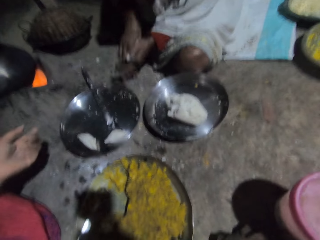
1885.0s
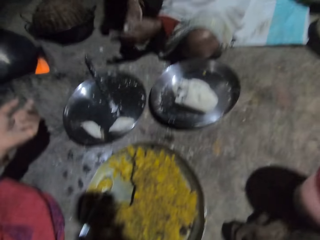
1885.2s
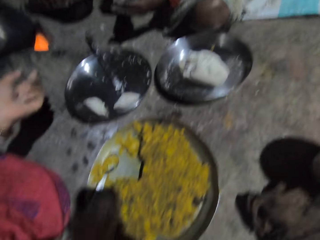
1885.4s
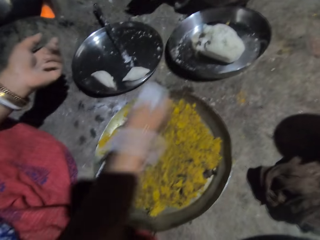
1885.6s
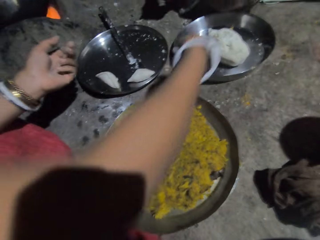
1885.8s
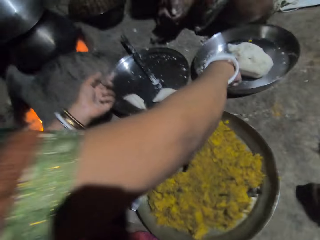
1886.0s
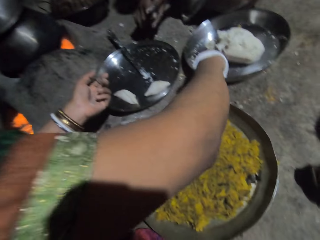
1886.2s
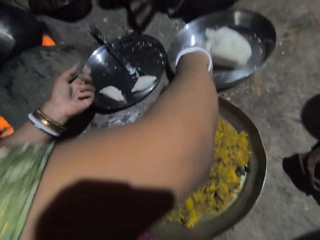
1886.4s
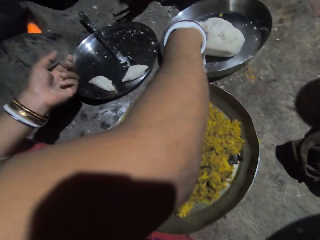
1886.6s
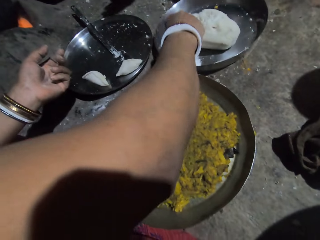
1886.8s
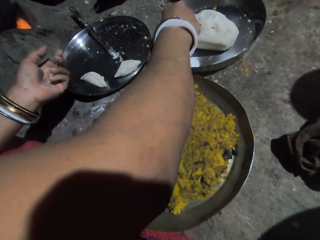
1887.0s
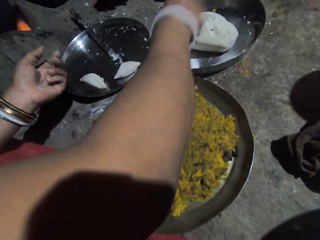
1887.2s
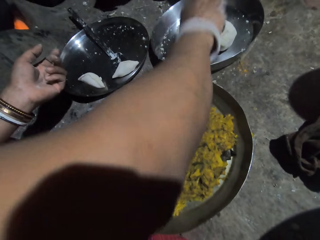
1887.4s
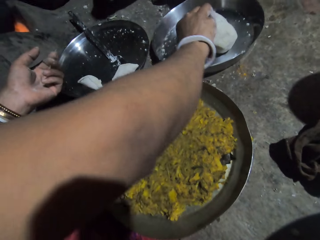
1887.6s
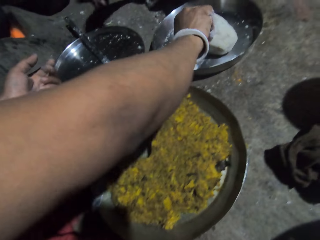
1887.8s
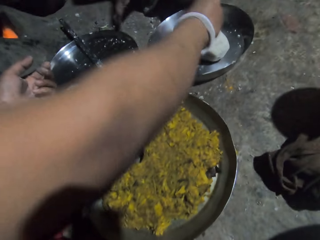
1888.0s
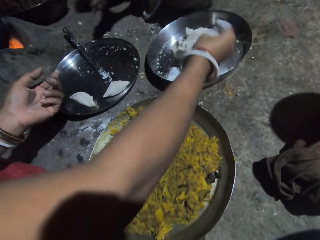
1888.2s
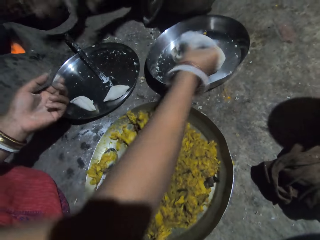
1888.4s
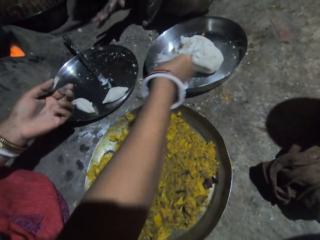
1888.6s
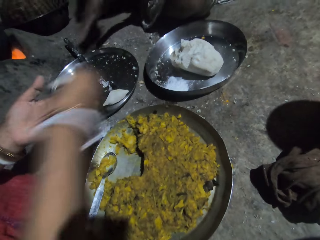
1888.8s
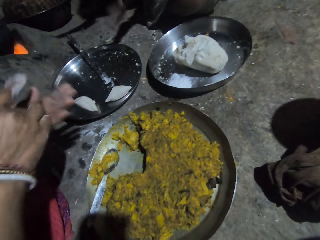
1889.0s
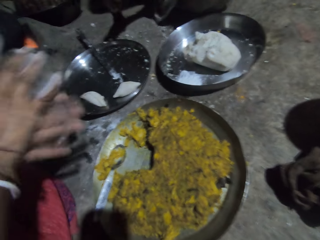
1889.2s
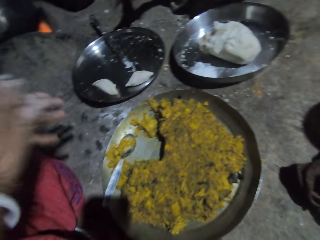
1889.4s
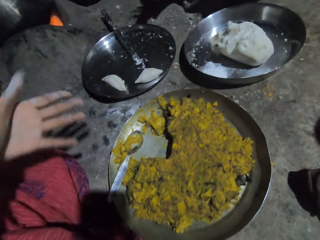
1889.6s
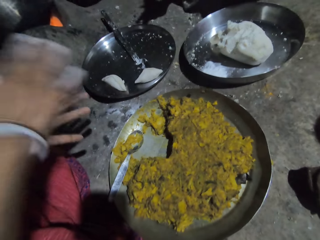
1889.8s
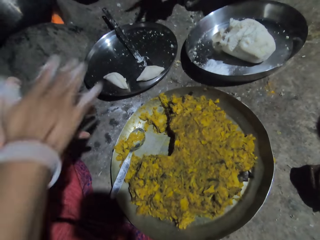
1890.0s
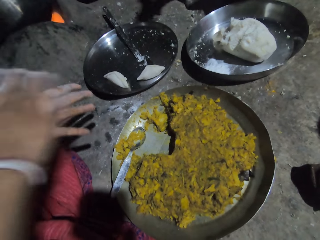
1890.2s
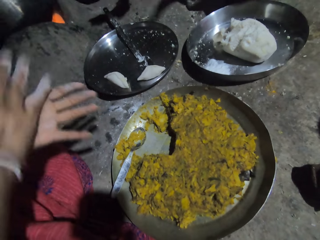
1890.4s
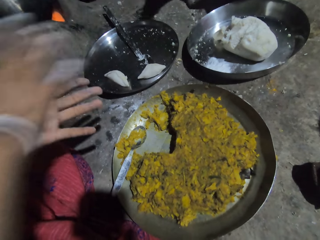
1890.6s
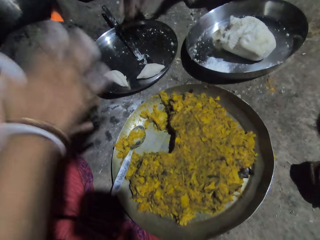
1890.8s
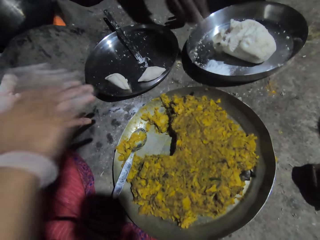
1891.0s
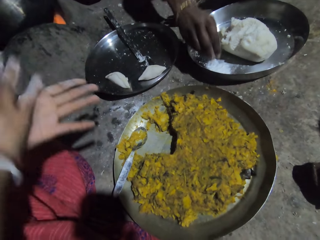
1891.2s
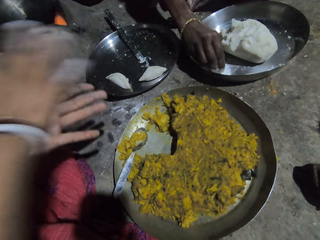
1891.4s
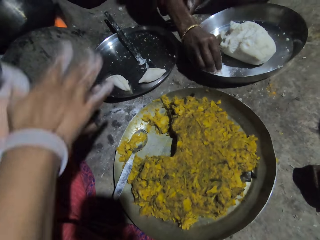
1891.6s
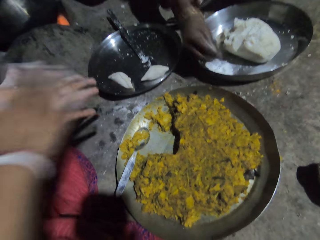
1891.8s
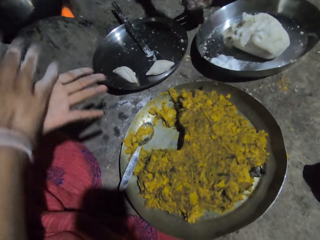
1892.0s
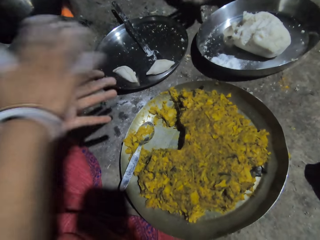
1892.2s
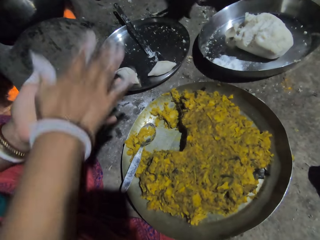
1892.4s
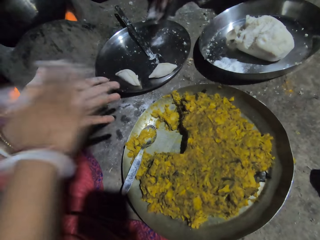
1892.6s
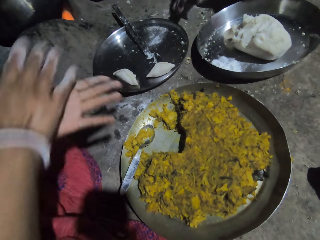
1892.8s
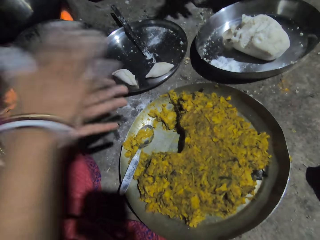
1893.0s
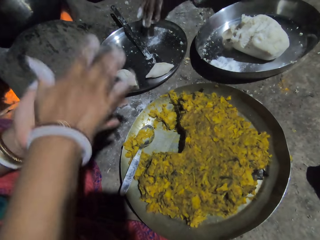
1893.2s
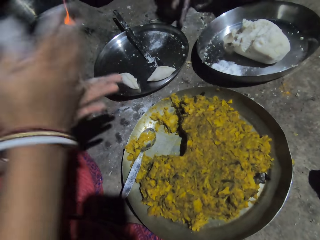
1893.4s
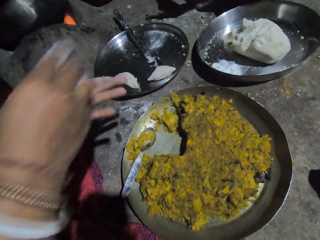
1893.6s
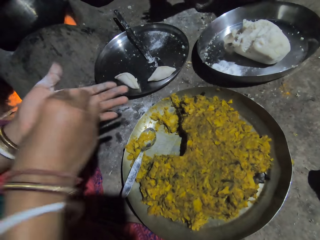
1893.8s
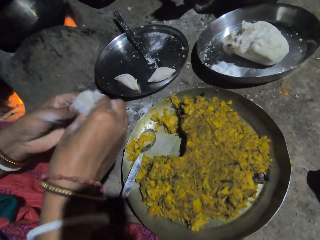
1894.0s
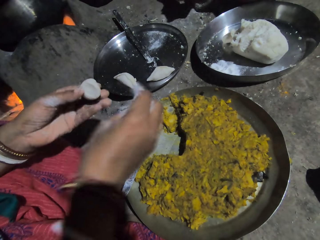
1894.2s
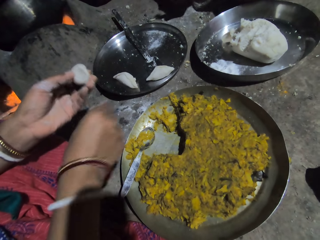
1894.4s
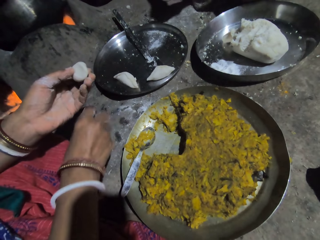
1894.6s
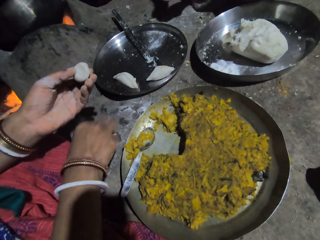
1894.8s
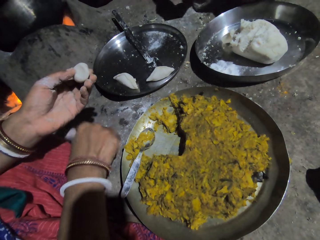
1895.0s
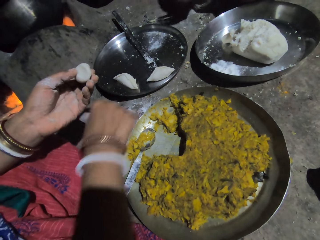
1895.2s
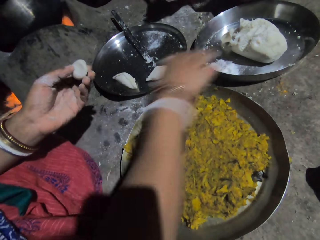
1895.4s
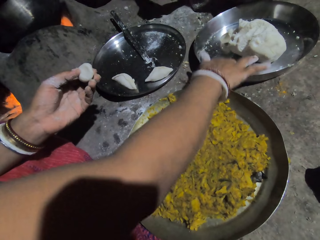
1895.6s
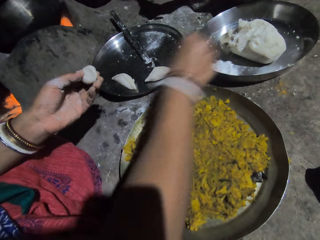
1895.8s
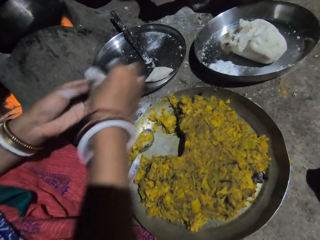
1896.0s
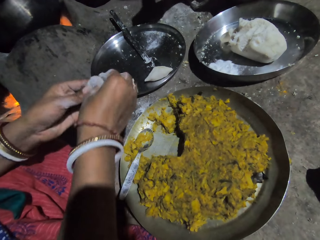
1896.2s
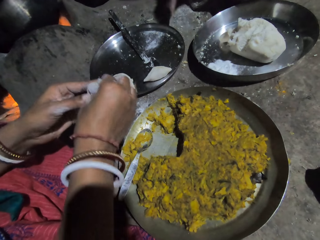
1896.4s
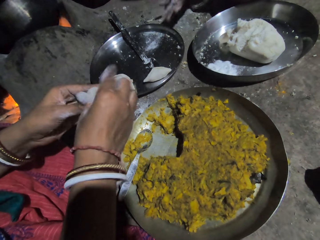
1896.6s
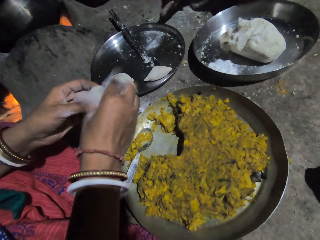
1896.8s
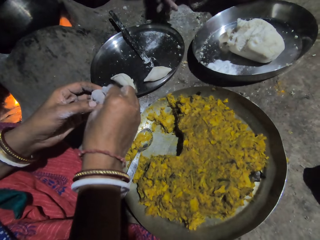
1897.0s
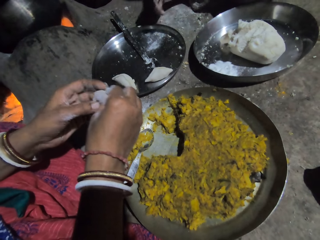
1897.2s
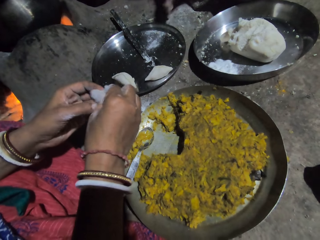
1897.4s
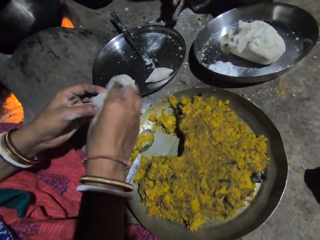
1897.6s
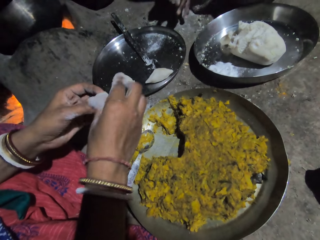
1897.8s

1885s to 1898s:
A woman scoops dough with her hands. The camera wearer holds the camera close to the woman. The woman rolls the dough into a ball. She holds the dough, rubs her right fingers together, dips her right fingers in flour, holds the dough and flattens the dough.

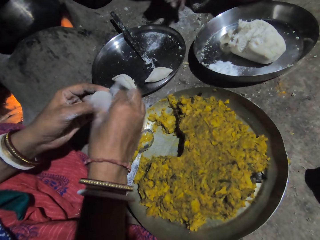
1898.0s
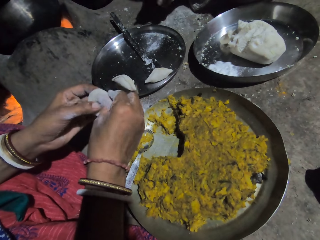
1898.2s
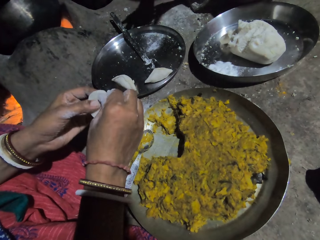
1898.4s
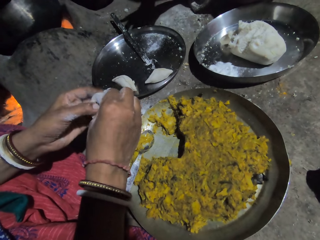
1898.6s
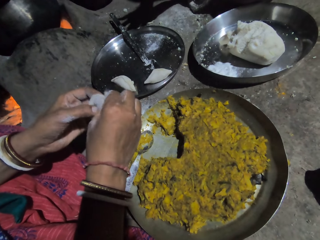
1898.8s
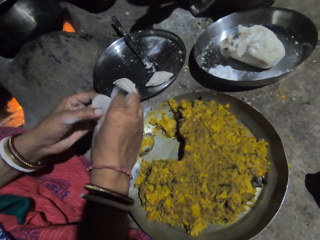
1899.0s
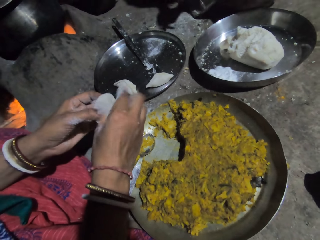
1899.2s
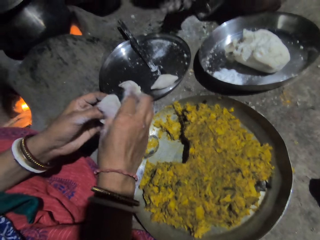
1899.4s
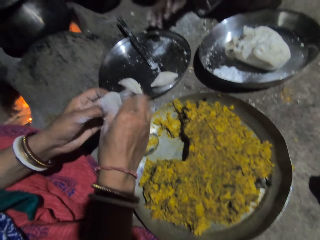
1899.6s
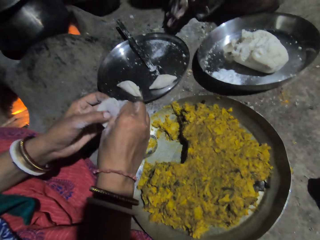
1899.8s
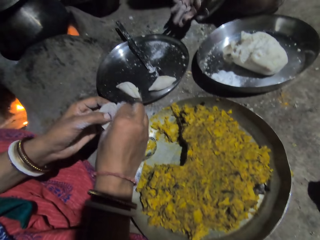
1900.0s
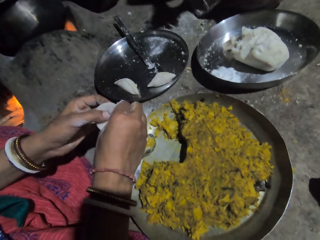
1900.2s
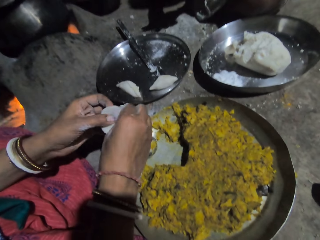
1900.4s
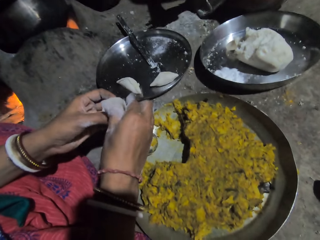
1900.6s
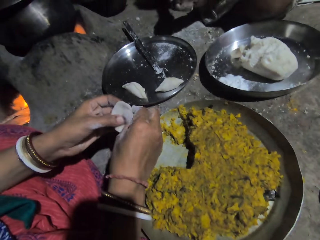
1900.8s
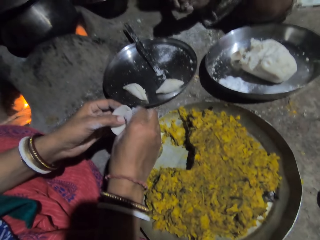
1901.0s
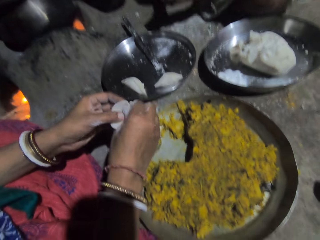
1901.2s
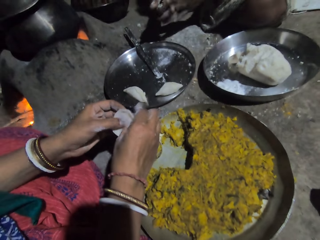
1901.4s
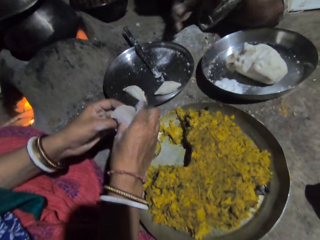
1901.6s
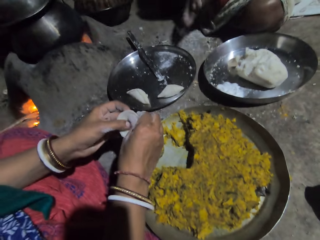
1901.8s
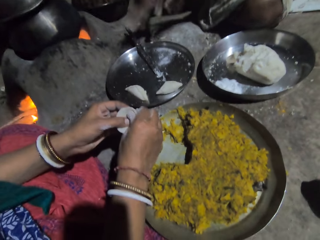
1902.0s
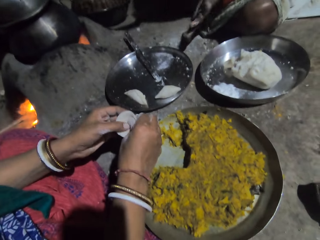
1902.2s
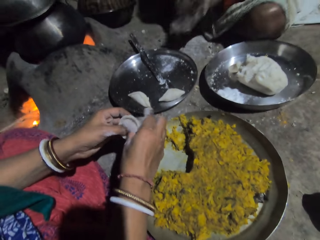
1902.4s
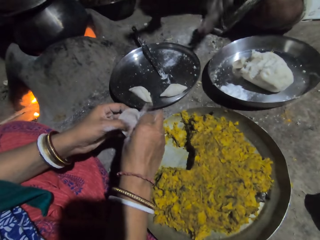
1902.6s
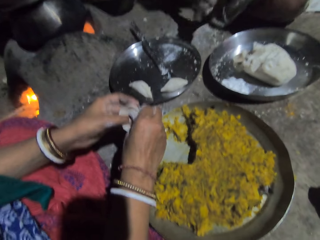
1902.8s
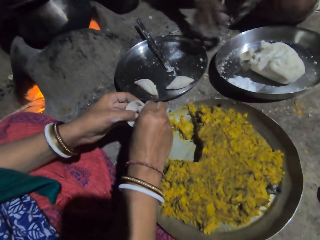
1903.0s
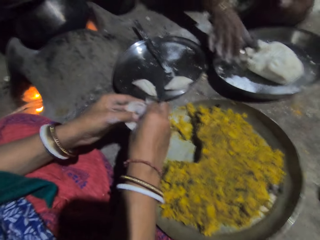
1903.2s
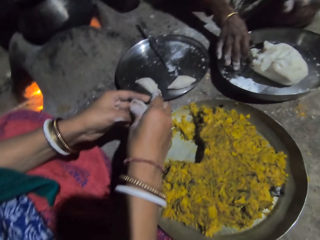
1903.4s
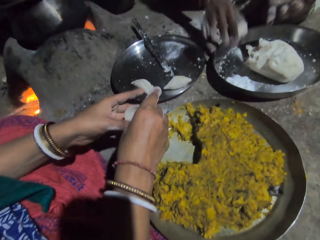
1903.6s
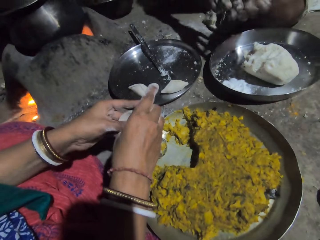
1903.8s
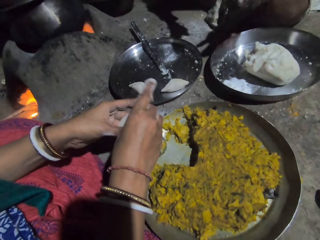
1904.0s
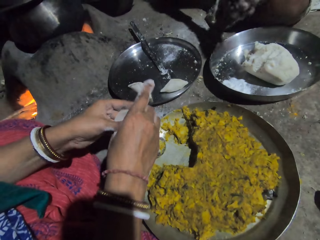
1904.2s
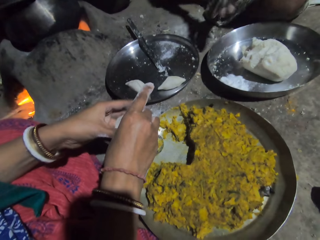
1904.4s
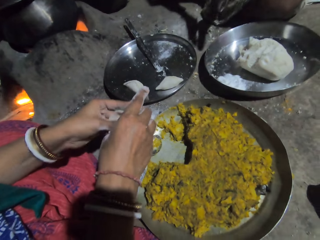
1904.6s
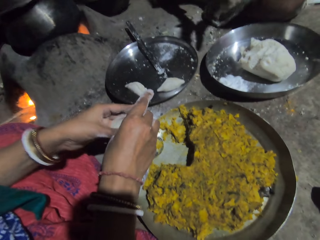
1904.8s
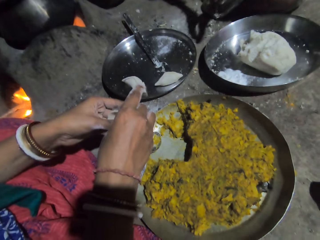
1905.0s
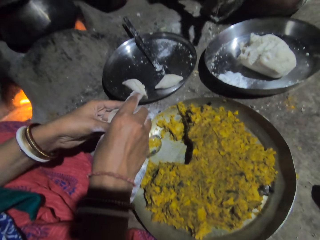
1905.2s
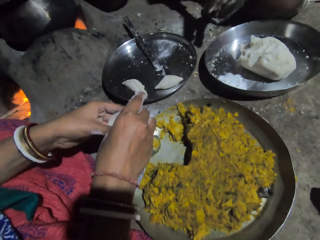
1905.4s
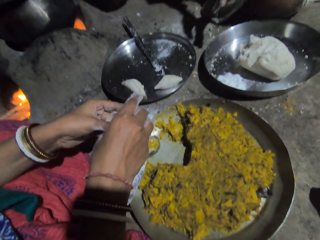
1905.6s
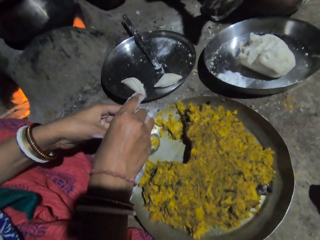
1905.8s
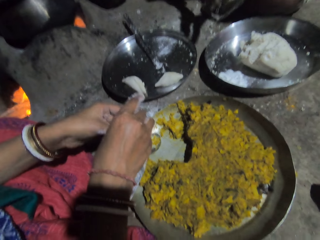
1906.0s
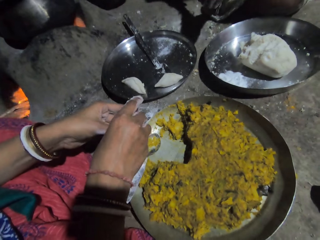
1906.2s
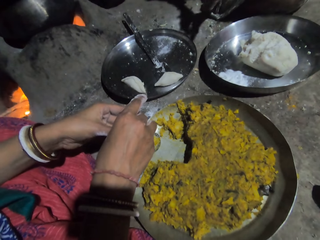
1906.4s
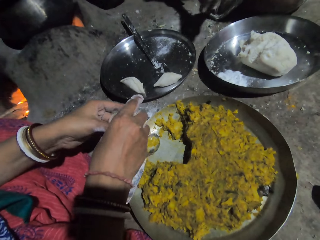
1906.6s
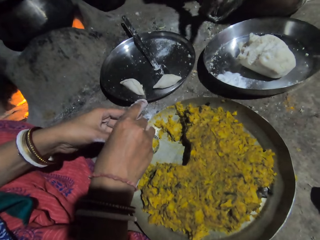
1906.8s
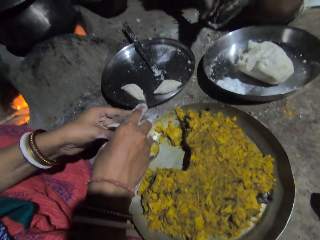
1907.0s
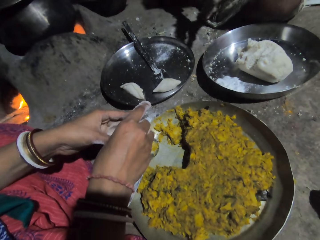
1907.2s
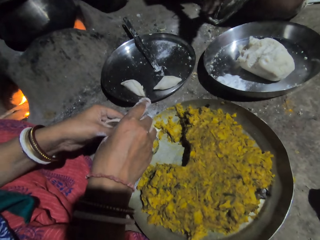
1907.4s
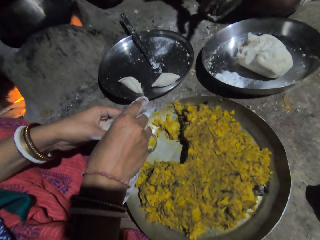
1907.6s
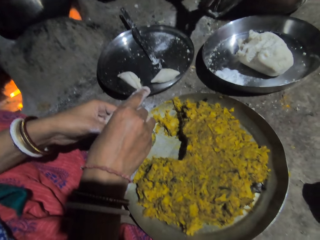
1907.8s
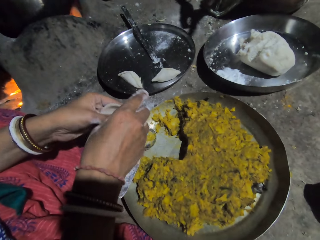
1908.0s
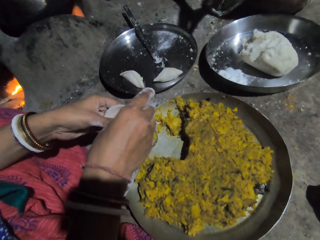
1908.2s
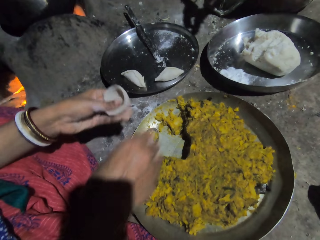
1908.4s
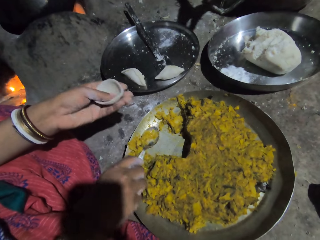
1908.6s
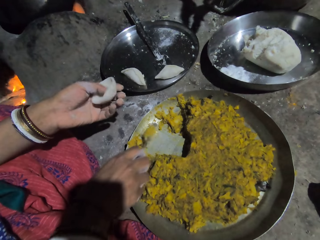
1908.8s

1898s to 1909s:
A person moulds the dough. The camera wearer makes a space in the dough.
